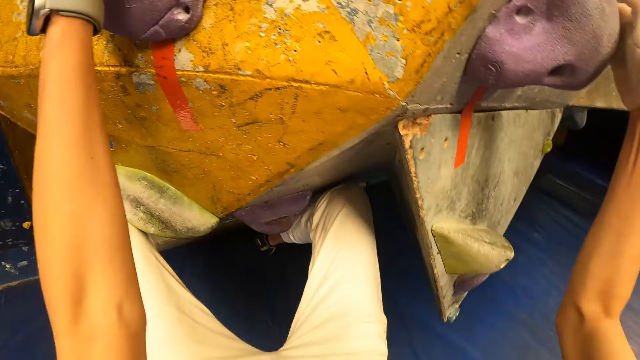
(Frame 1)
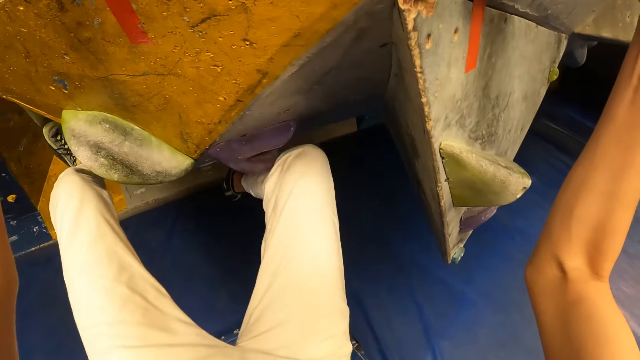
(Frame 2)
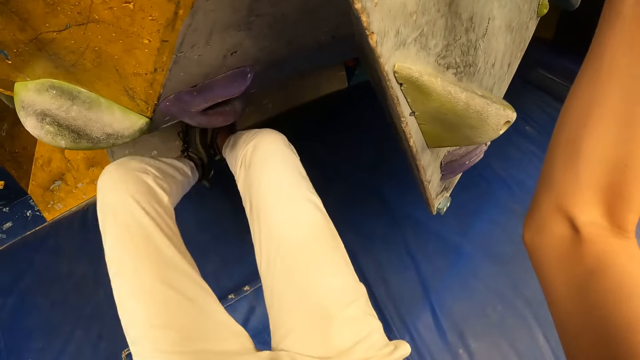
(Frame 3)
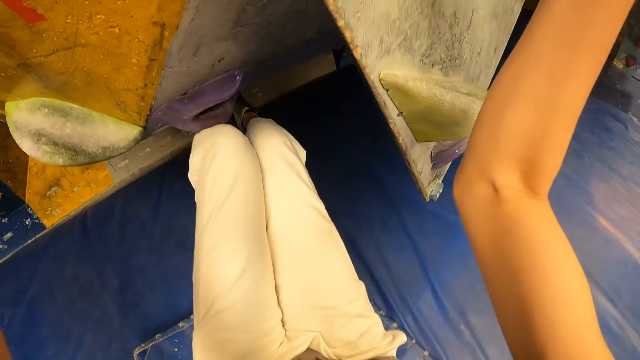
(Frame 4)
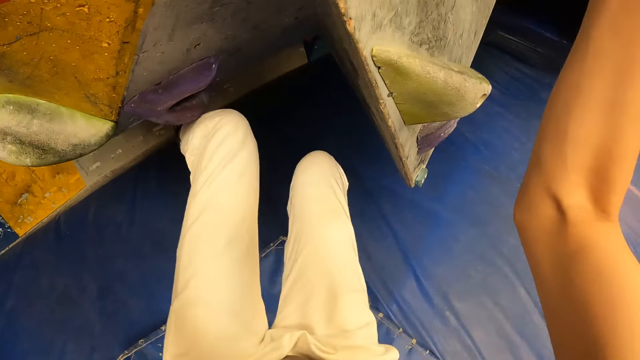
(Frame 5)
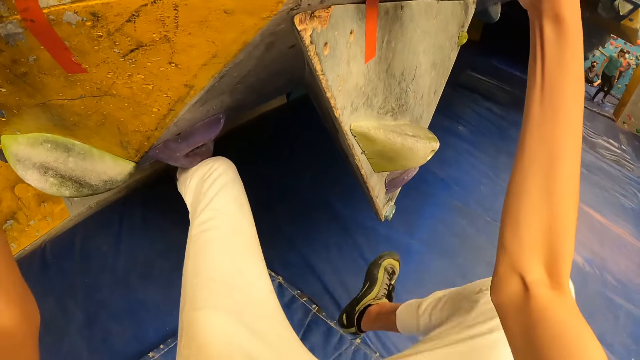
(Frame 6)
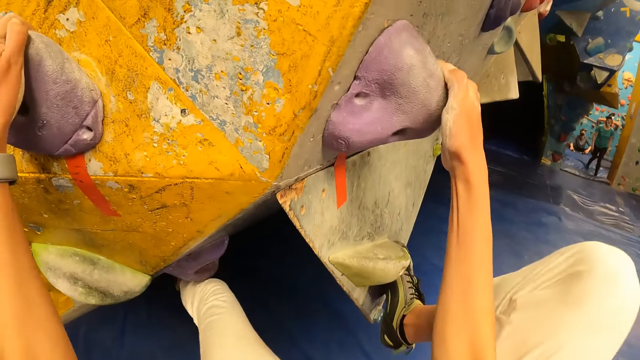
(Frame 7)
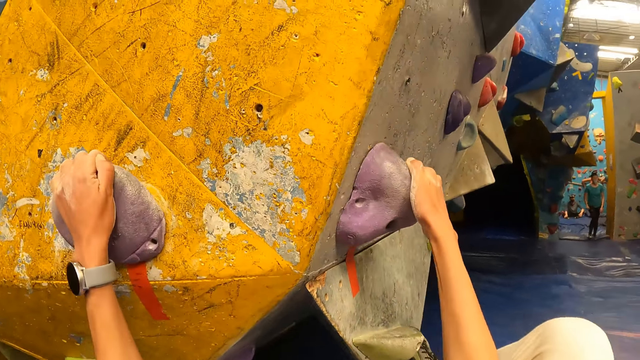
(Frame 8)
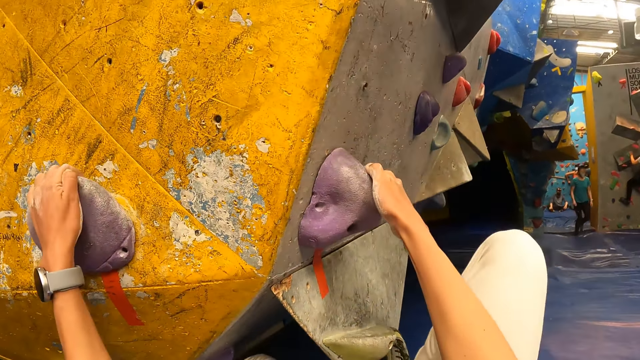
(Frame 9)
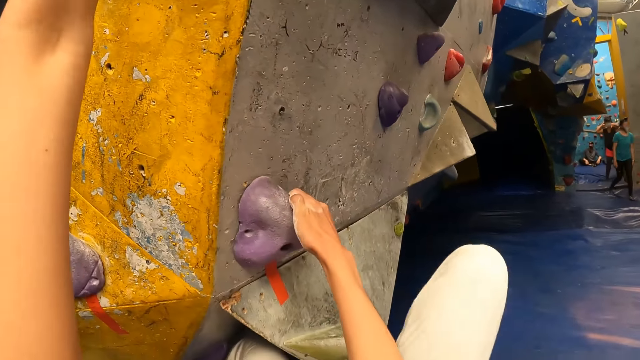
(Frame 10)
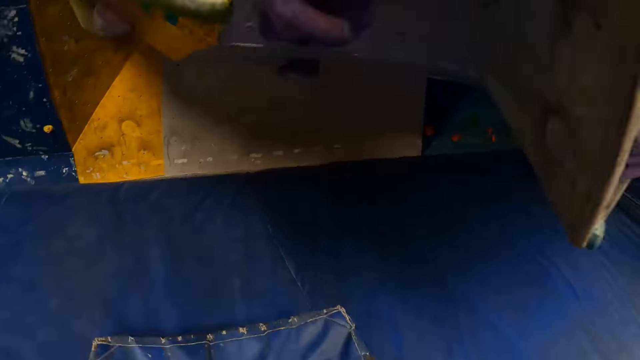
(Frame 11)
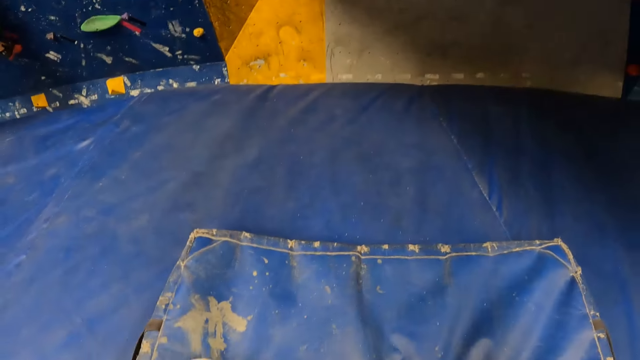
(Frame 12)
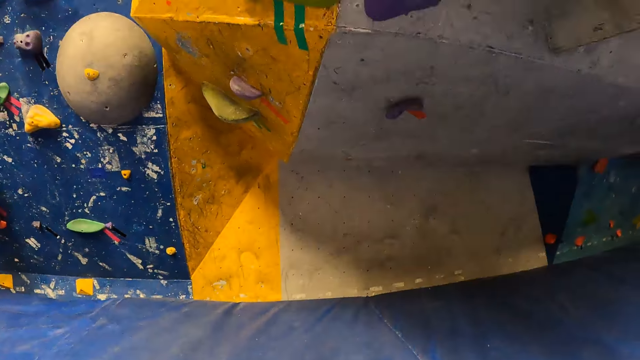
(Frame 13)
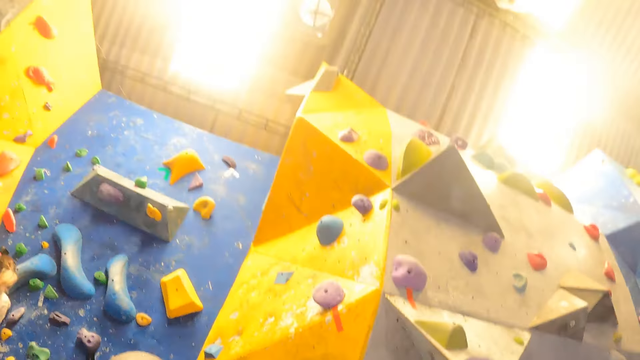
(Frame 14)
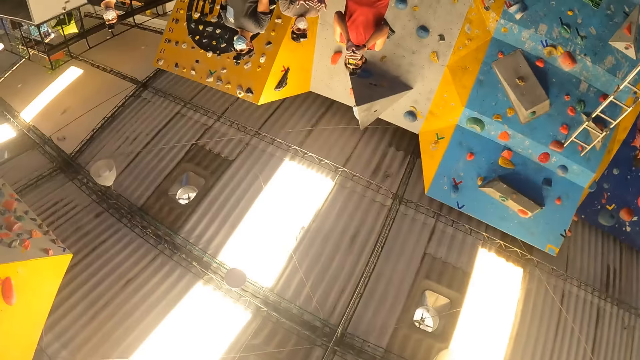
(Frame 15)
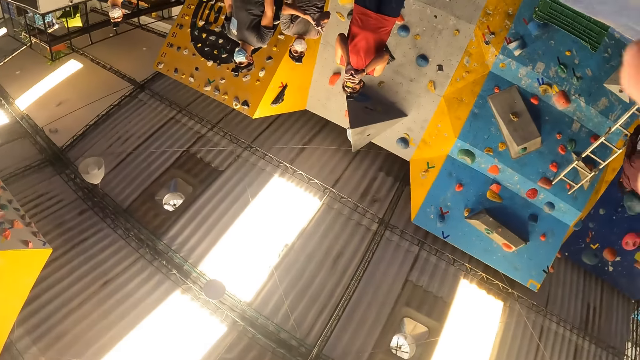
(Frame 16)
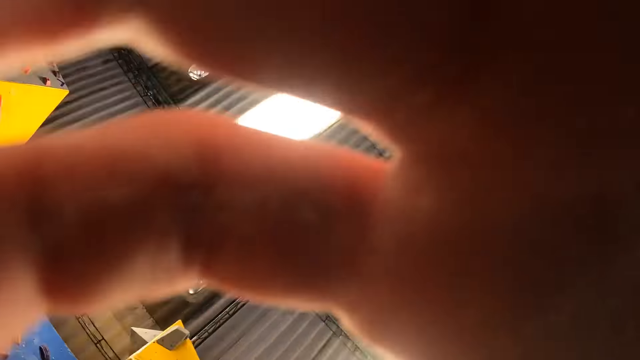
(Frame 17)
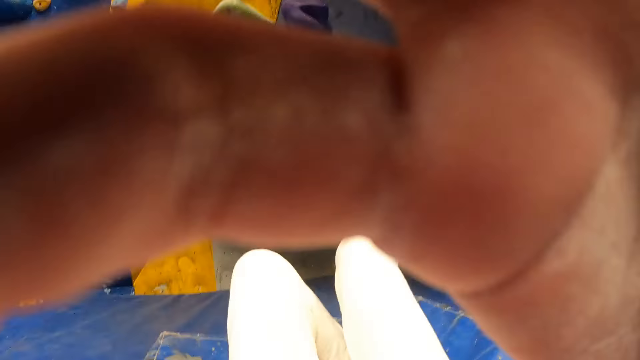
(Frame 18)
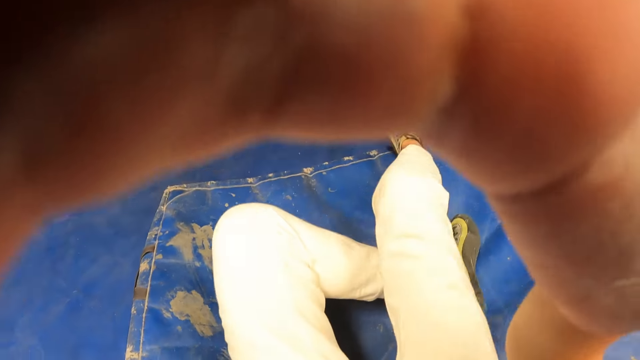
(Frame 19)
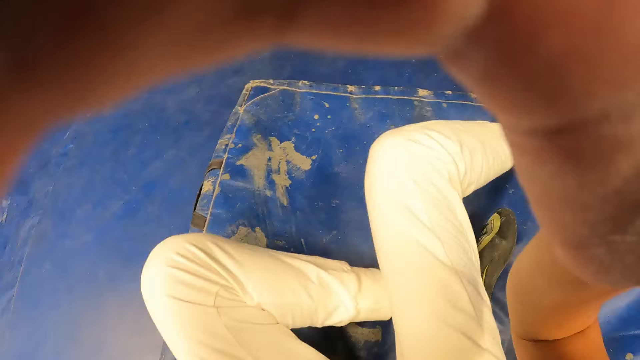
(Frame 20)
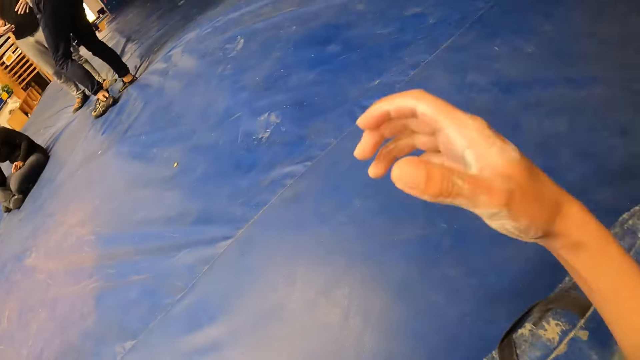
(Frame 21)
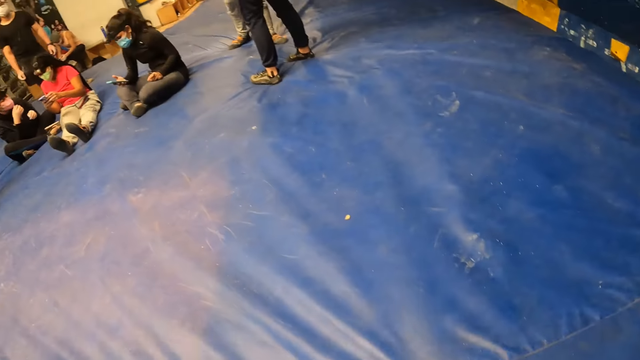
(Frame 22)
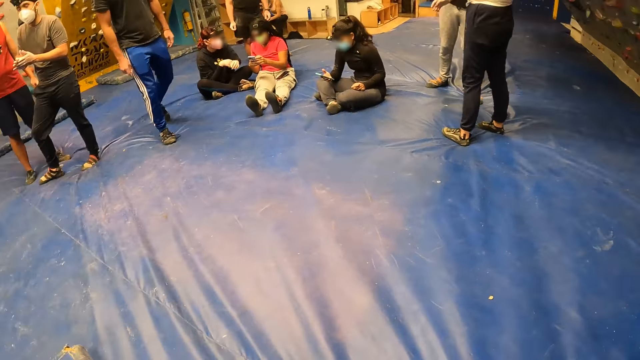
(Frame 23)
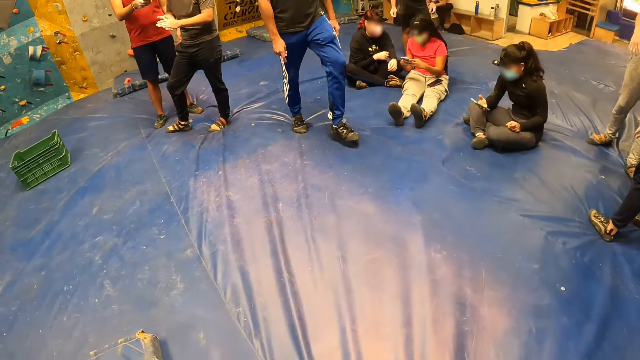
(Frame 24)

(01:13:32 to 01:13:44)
The camera wearer jumps to the blue mat. She touches her face with her right hand.

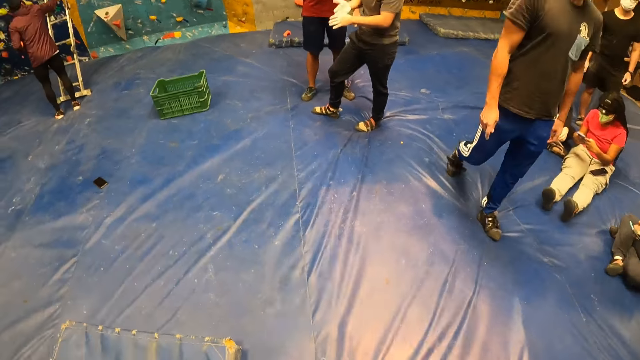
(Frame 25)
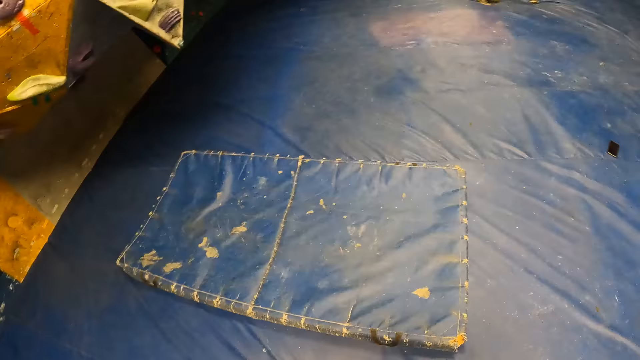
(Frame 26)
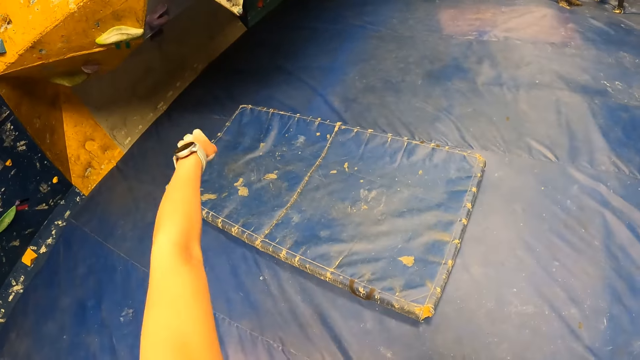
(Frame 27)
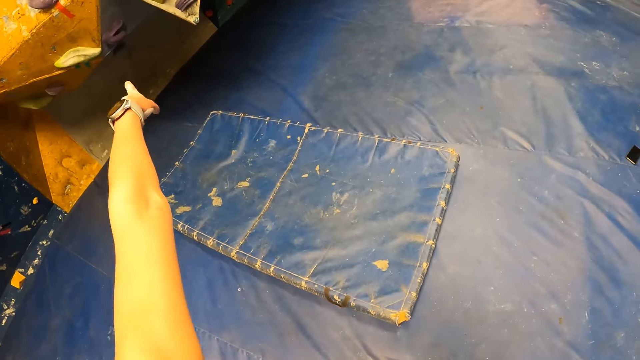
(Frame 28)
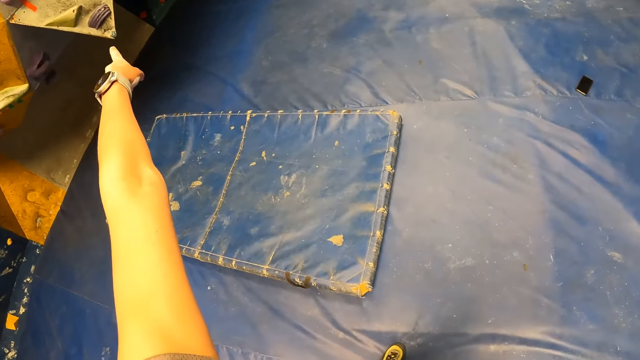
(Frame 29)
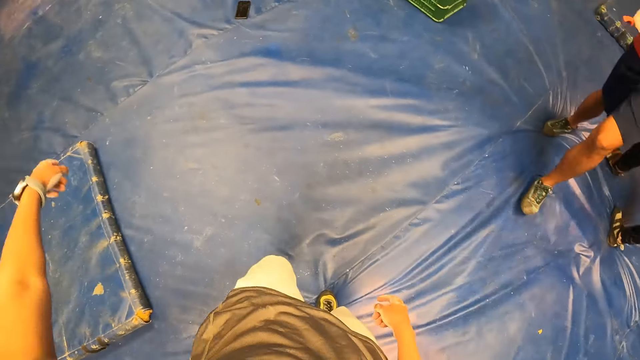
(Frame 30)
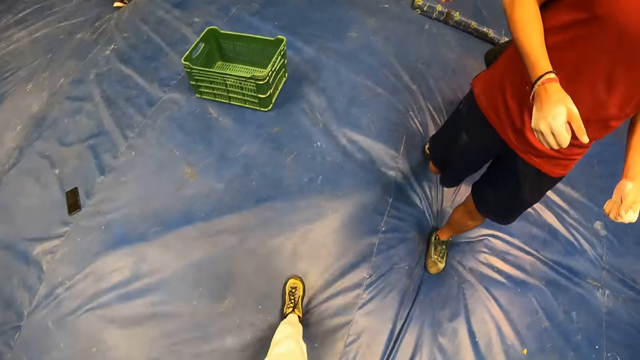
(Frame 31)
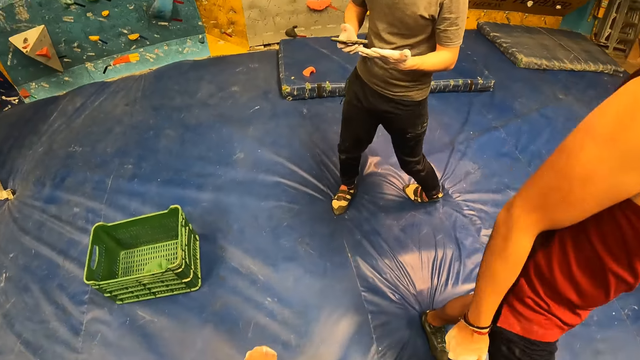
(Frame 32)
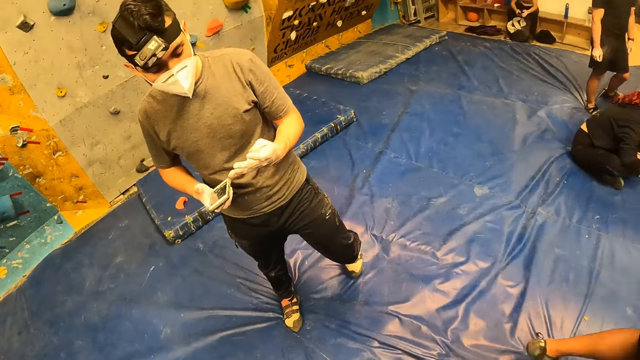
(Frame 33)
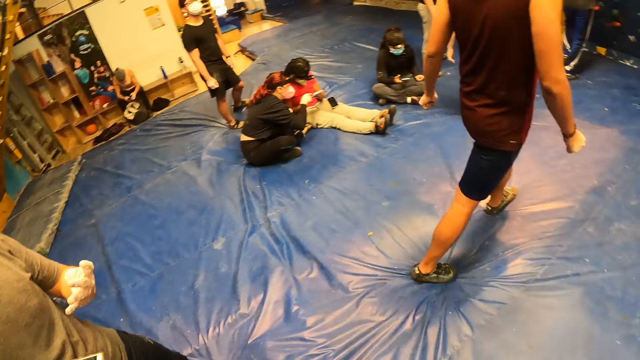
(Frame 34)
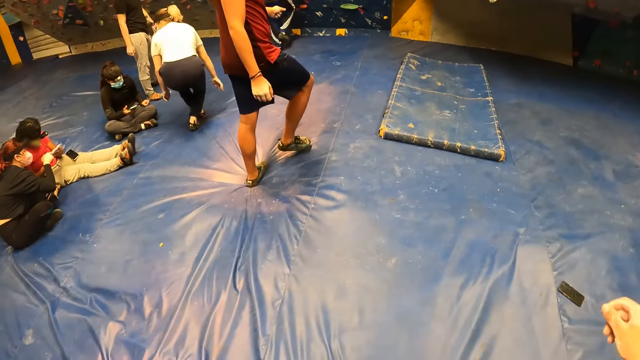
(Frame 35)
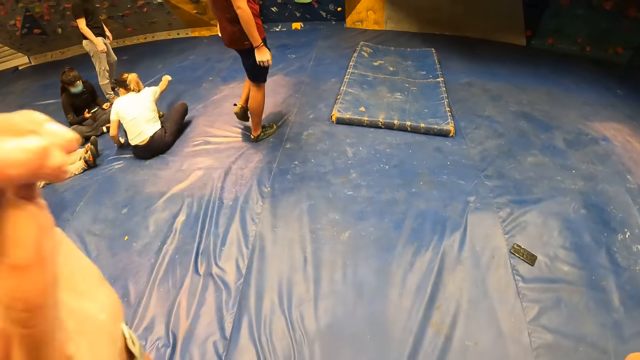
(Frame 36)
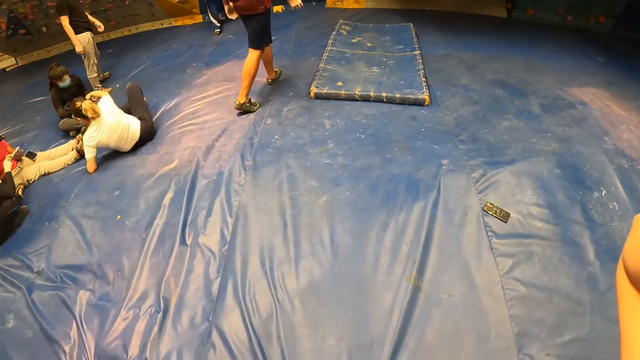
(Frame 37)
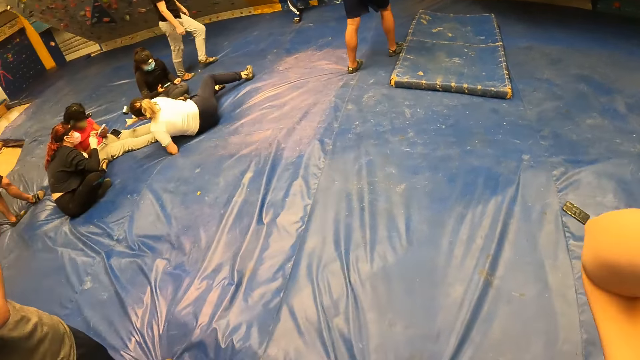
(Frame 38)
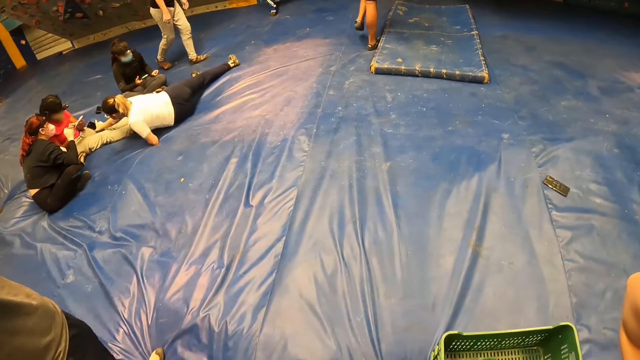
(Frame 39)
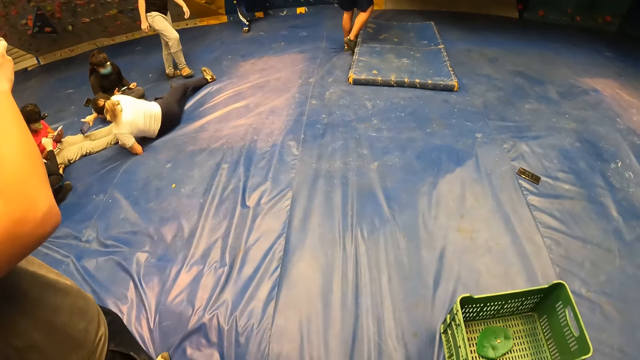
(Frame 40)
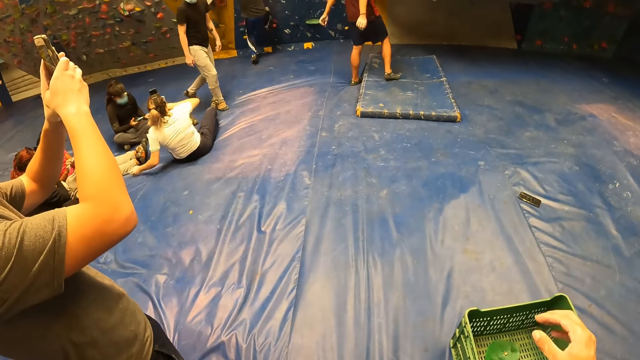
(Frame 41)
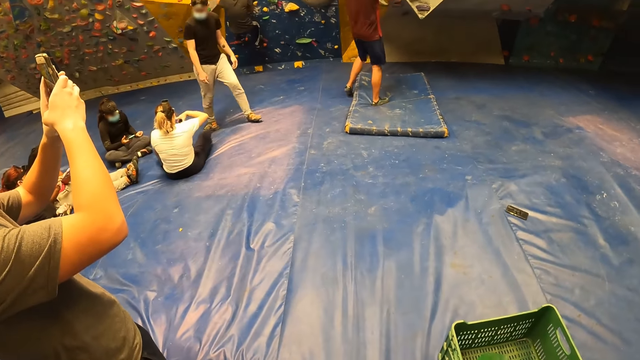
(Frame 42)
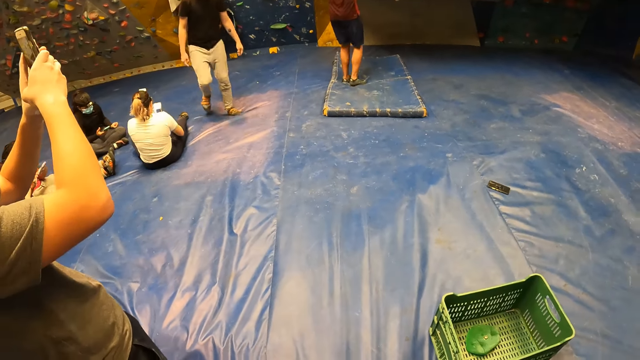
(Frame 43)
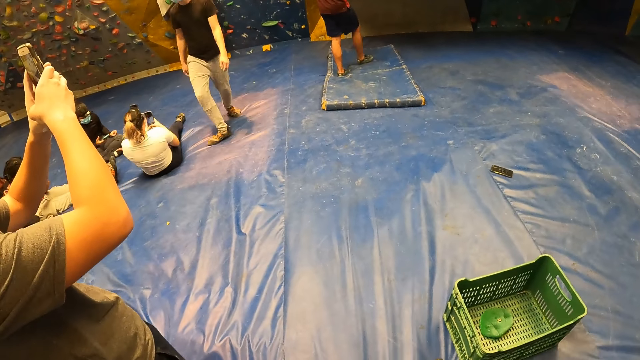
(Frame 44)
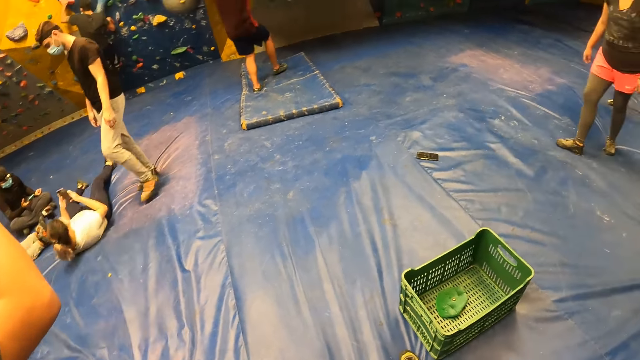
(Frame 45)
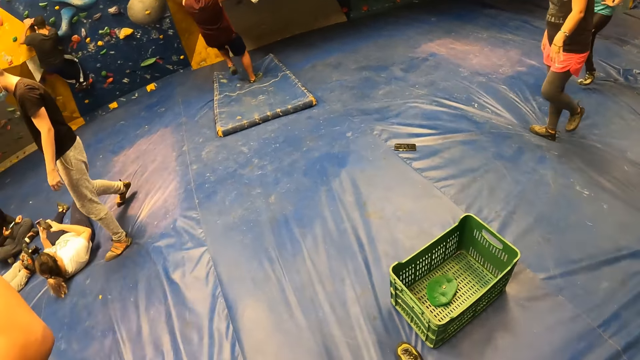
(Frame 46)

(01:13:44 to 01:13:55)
The camera wearer points her left hand to the climbing wall. She touches something.
